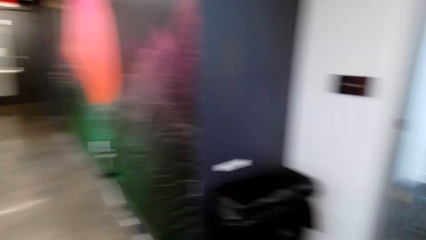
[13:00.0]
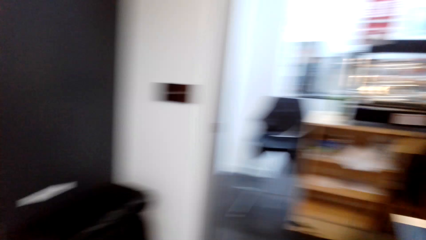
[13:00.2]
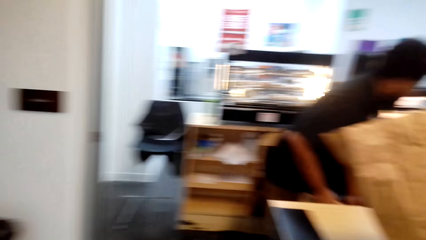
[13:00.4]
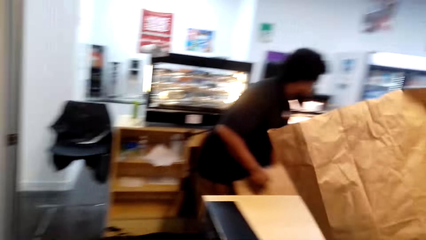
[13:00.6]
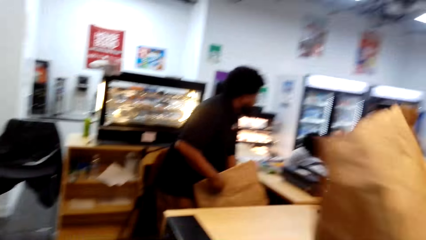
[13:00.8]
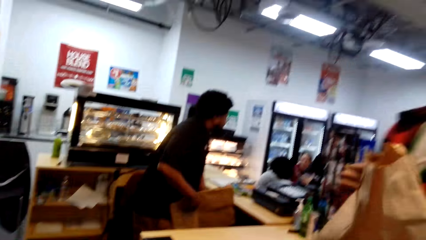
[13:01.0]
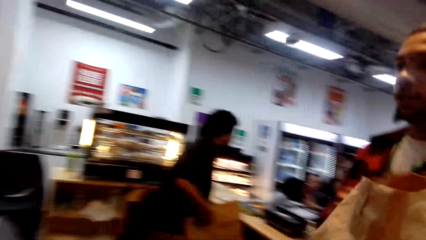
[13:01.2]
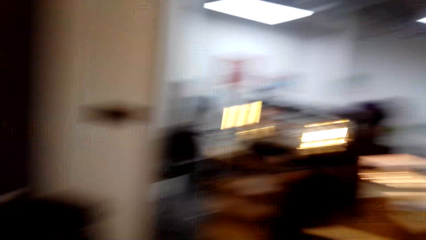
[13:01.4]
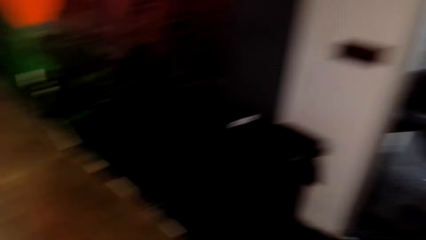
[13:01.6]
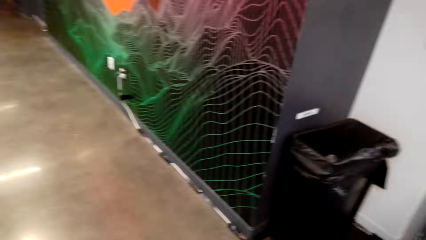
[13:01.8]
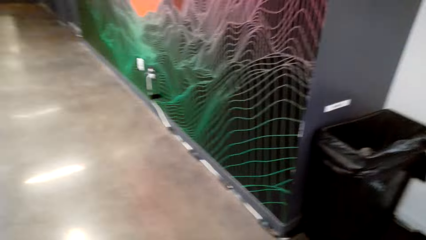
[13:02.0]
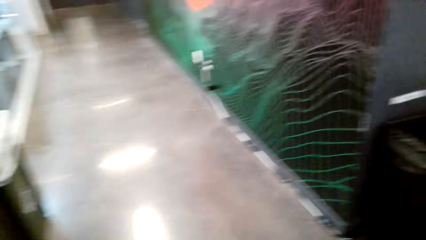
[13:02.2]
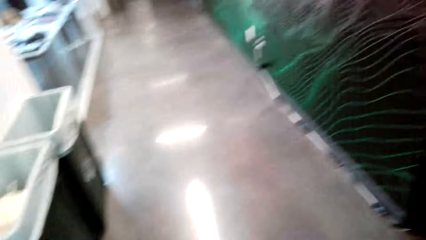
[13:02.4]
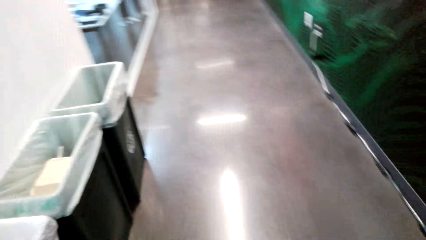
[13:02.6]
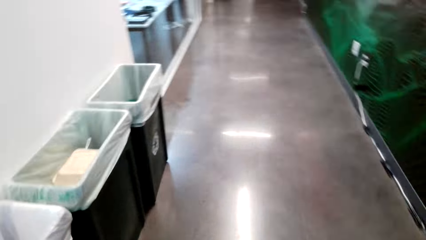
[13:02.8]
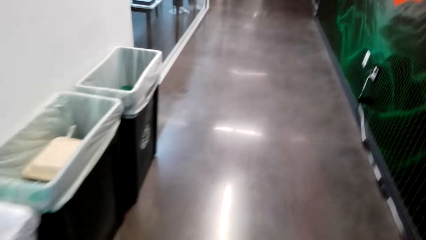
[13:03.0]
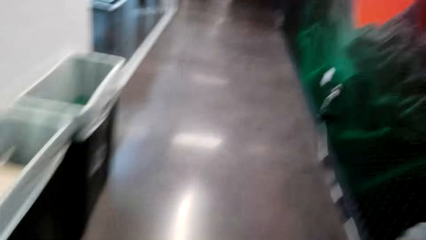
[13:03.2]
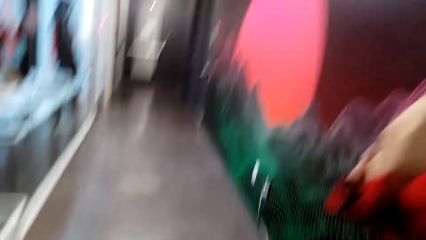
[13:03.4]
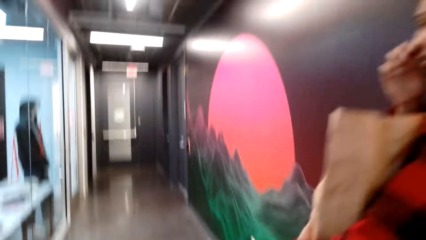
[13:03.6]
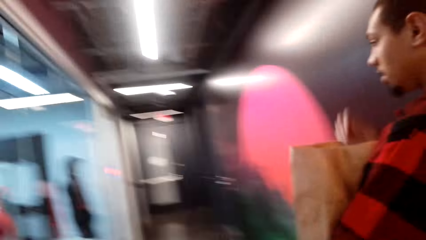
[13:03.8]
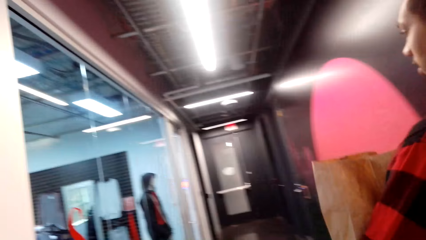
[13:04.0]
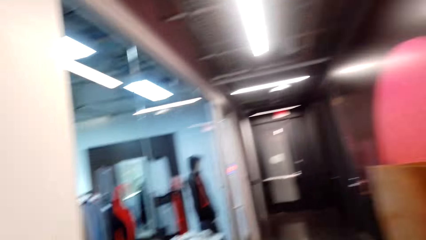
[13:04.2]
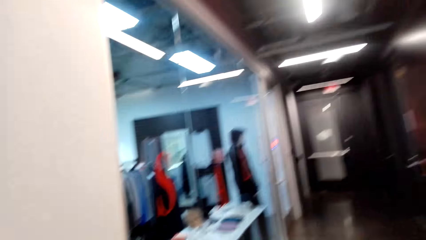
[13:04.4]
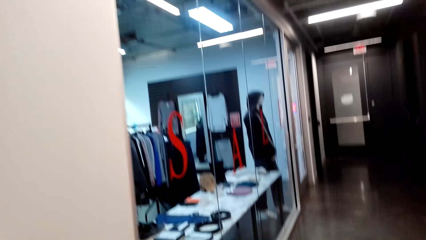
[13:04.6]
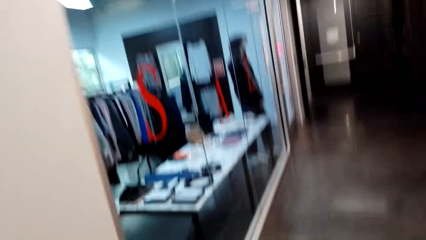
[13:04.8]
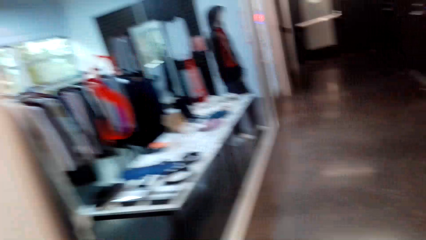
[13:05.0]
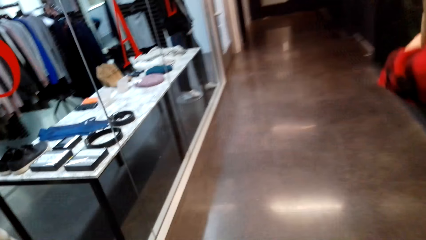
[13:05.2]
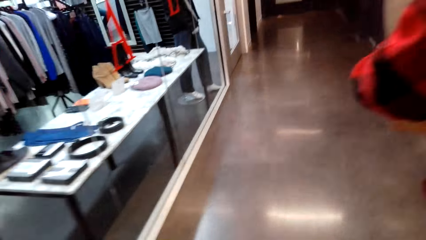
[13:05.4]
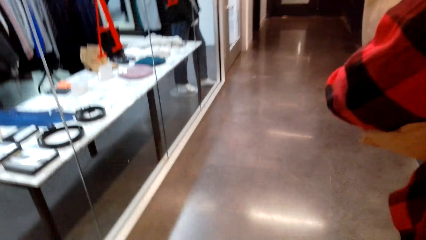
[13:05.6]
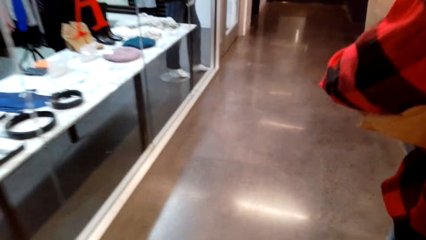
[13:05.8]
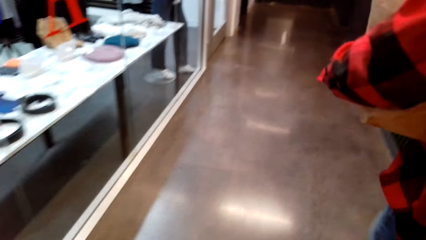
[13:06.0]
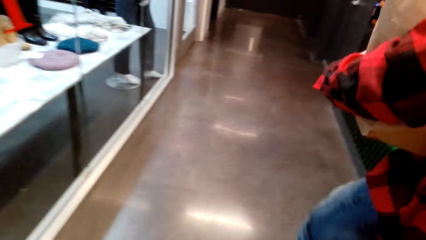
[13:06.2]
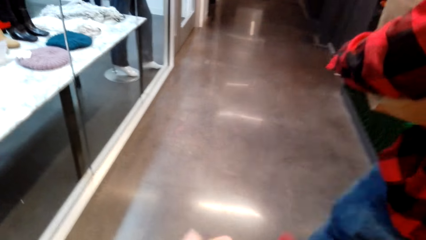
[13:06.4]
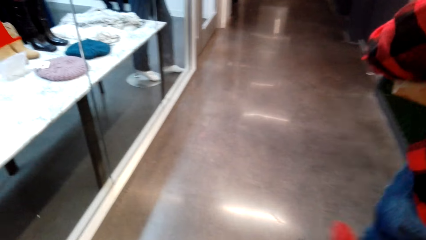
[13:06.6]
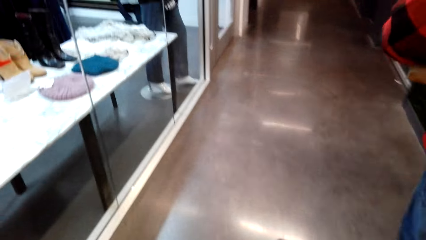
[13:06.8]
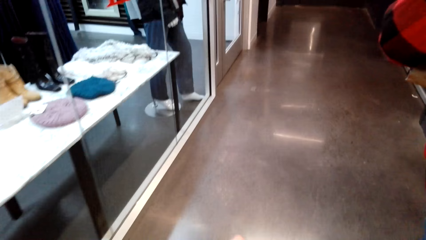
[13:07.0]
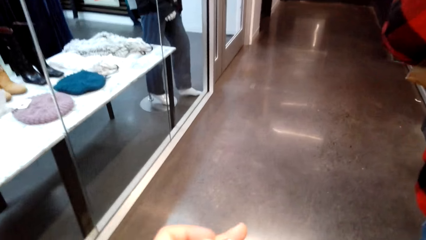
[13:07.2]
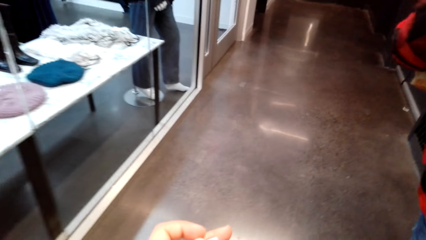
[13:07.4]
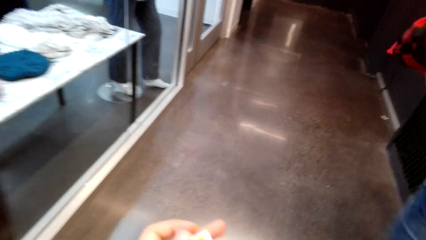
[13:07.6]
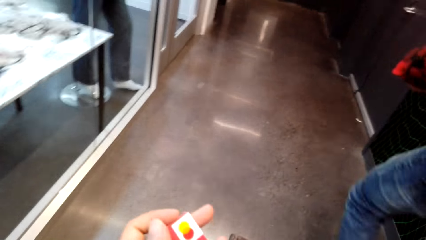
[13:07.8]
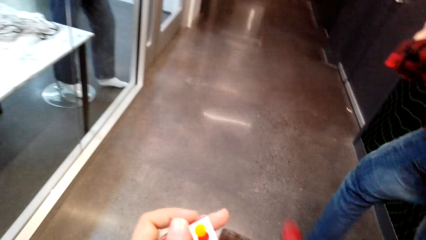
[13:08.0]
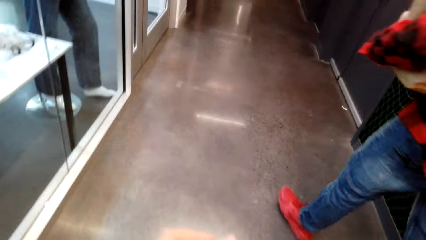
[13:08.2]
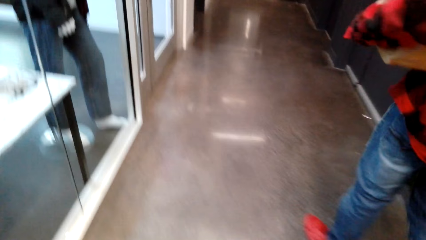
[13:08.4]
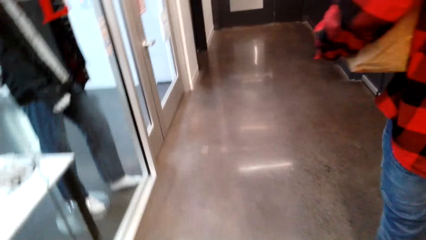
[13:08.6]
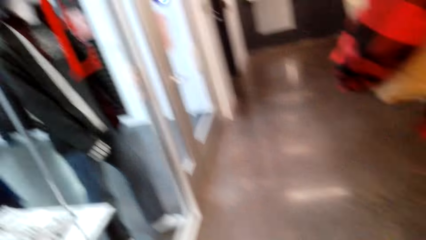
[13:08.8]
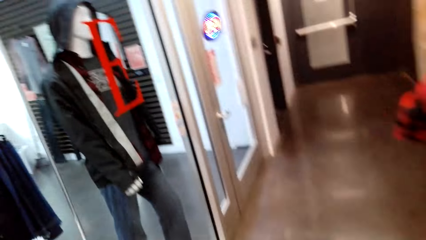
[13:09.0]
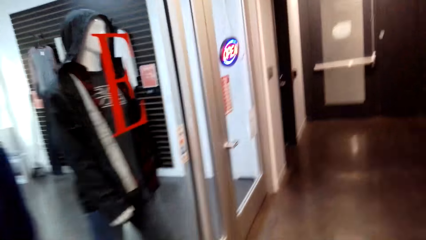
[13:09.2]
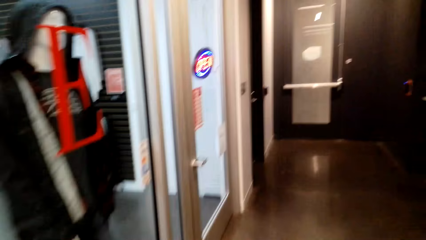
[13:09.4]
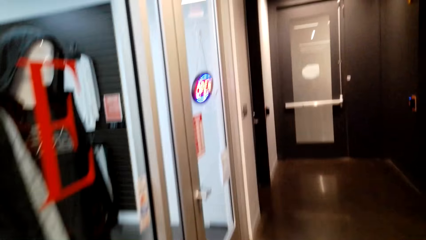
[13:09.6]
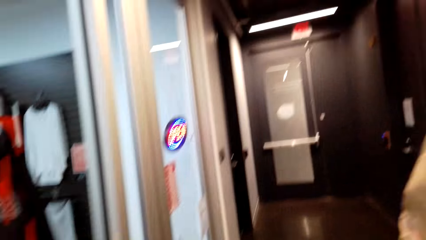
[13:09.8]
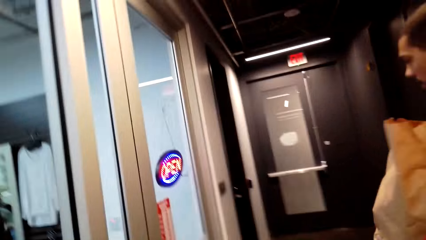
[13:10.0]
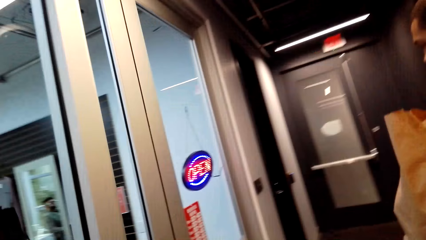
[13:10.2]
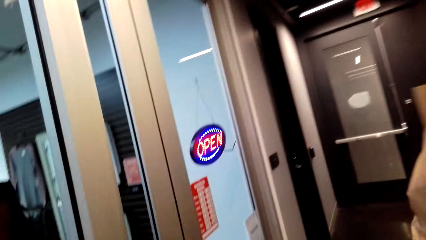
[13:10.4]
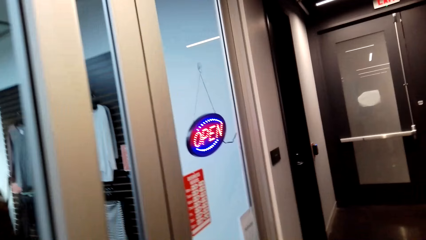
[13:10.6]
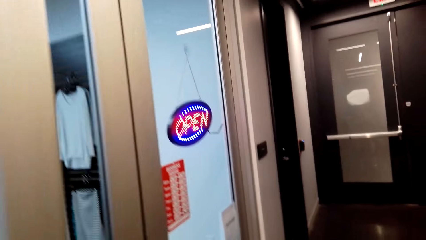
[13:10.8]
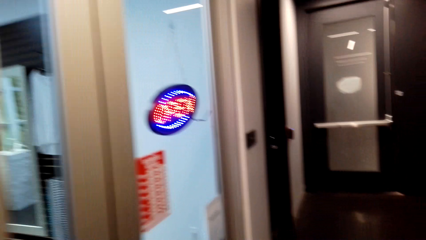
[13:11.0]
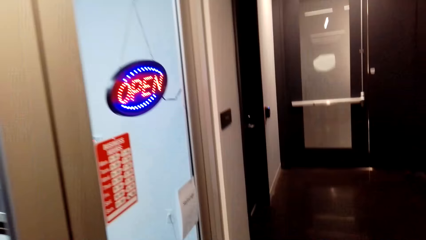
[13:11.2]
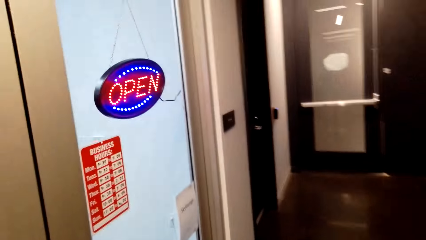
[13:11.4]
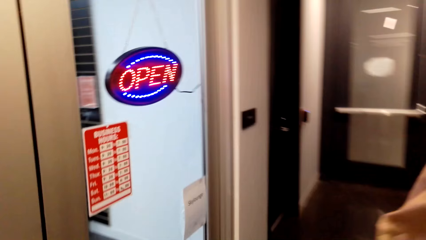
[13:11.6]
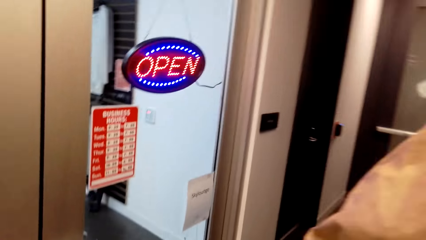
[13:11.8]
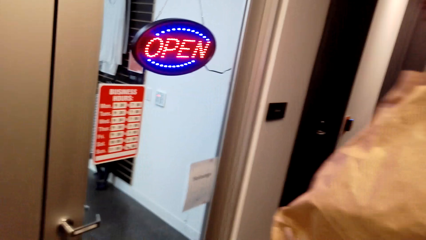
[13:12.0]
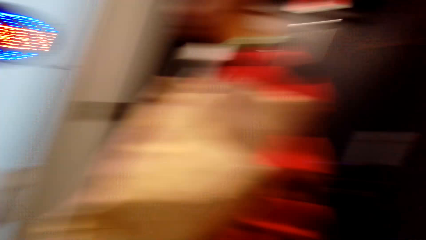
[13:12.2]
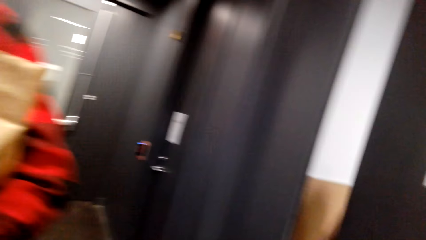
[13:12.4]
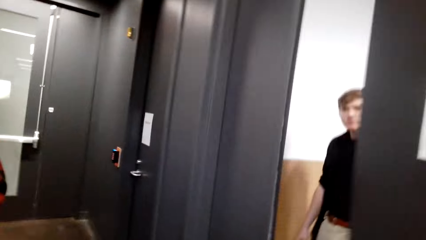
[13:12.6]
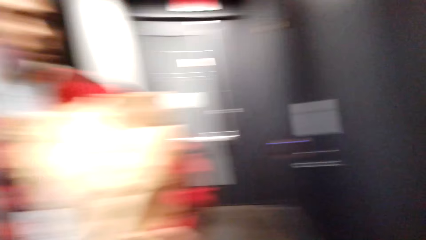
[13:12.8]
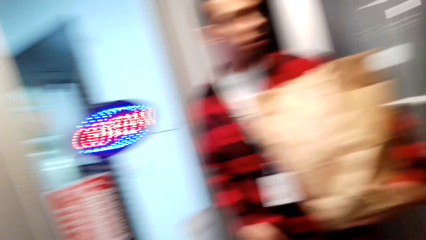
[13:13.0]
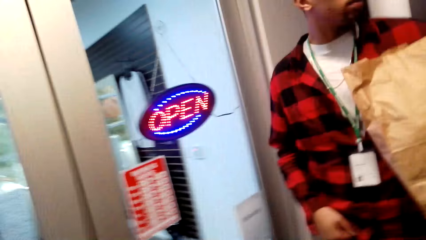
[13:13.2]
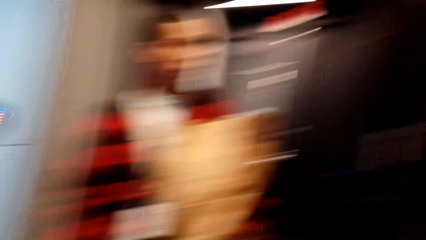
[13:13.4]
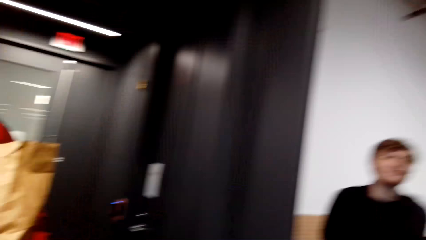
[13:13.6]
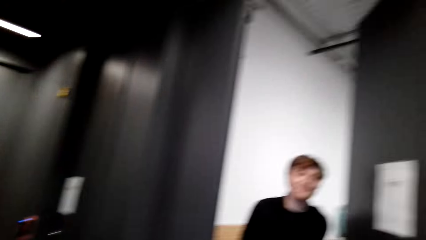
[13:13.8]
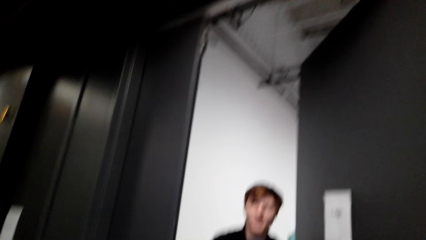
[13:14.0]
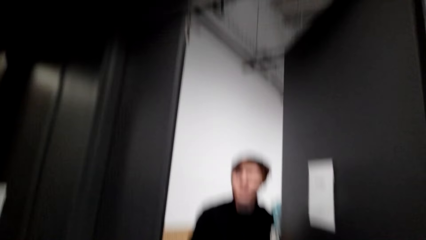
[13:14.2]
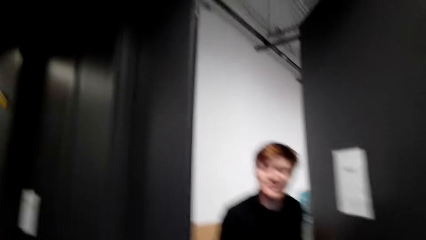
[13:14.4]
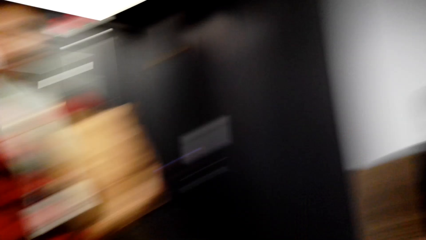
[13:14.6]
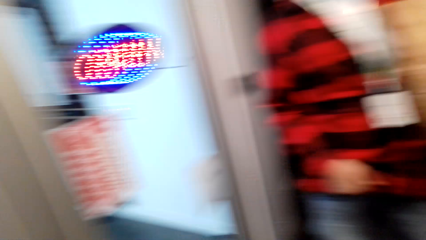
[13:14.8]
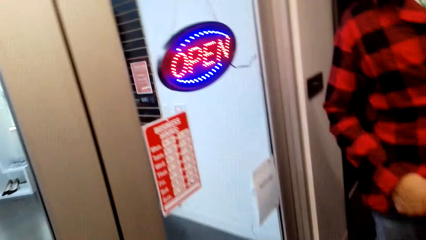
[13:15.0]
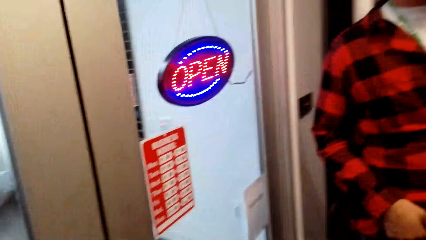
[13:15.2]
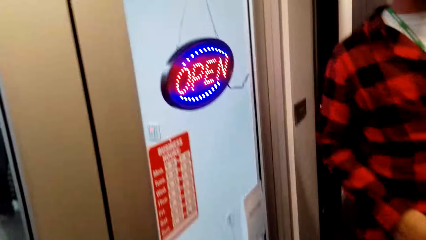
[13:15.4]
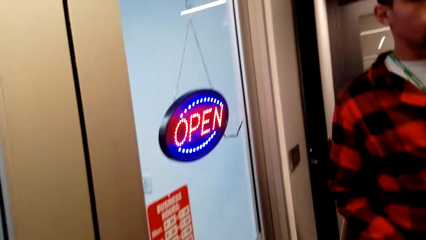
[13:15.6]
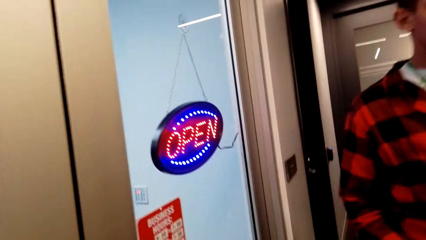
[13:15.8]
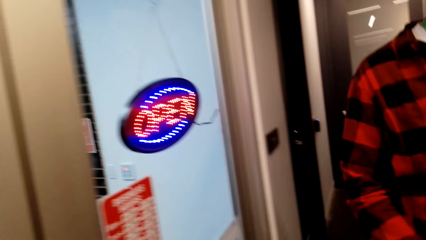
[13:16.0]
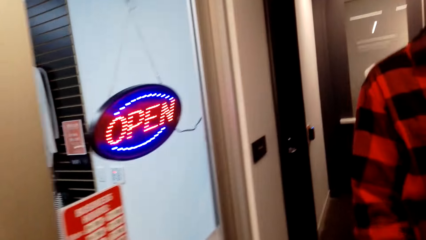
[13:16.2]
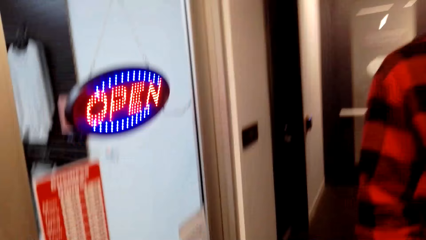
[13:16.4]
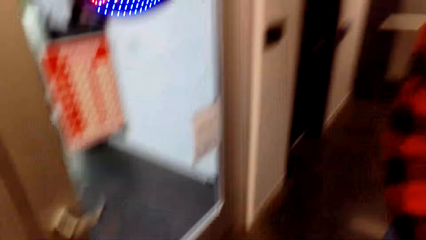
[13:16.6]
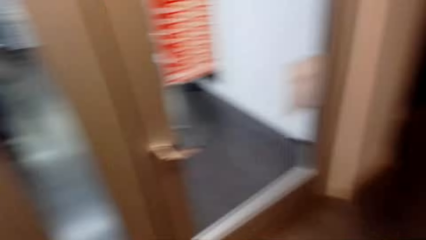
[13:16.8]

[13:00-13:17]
The camera wearer looks around. A man picks up the brown bag. The camera wearer walks around with the man. Another man opens the door.
